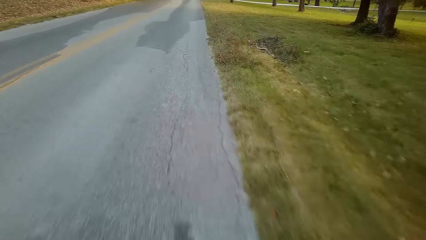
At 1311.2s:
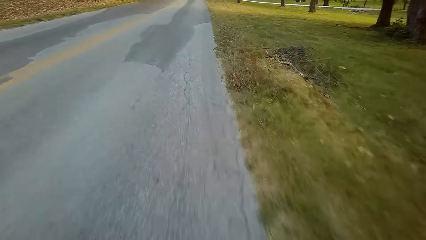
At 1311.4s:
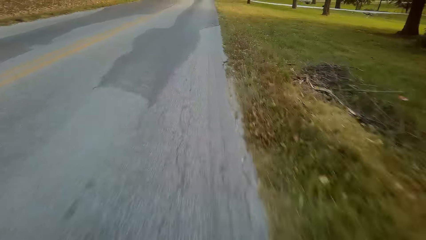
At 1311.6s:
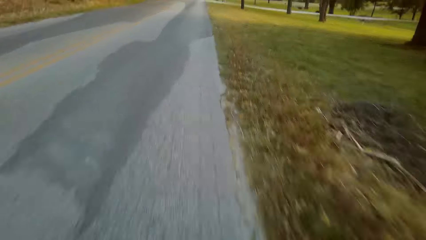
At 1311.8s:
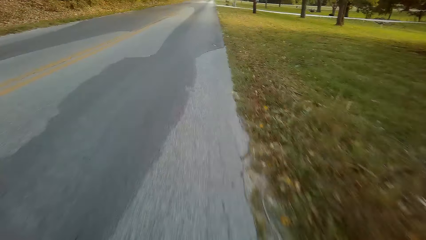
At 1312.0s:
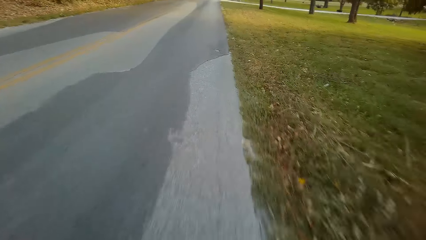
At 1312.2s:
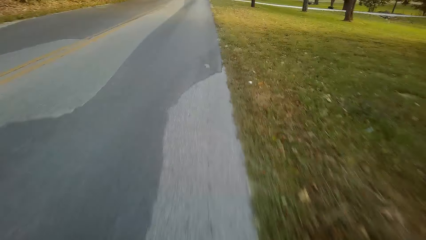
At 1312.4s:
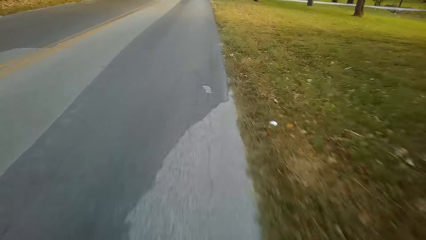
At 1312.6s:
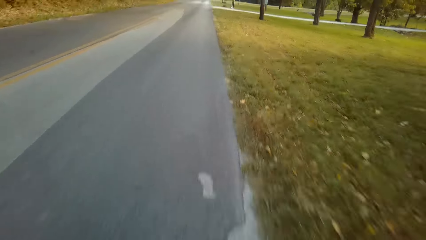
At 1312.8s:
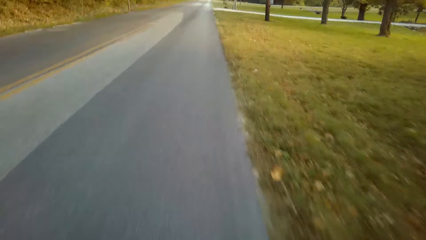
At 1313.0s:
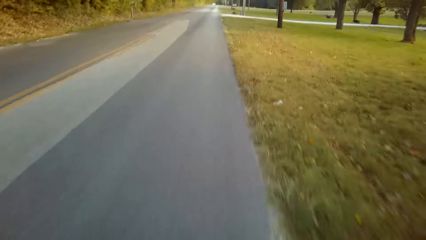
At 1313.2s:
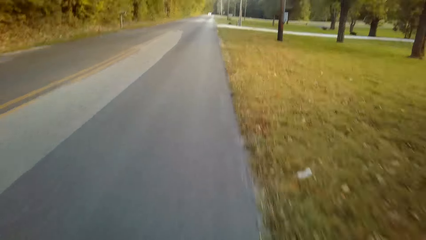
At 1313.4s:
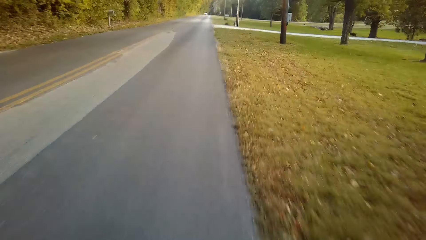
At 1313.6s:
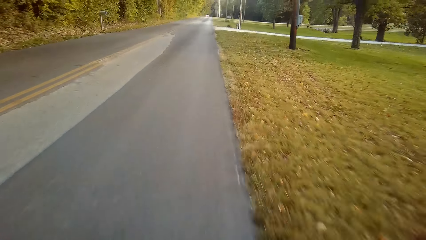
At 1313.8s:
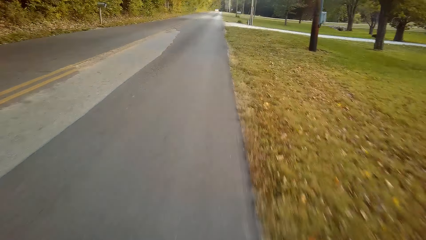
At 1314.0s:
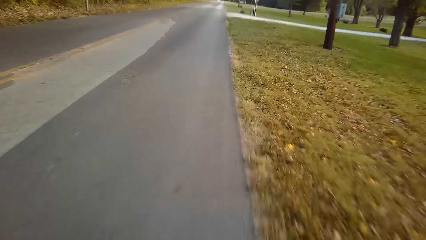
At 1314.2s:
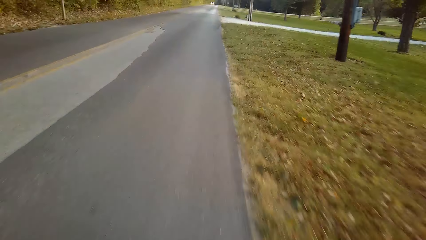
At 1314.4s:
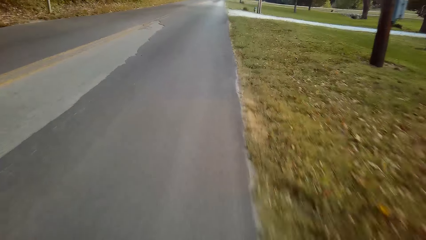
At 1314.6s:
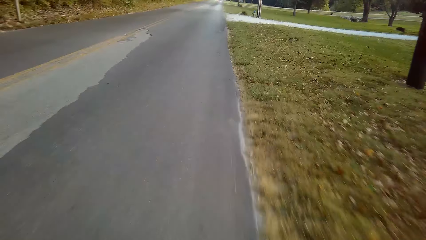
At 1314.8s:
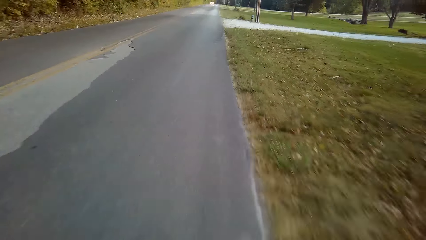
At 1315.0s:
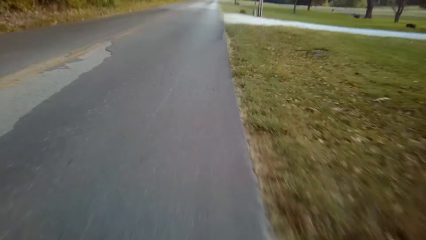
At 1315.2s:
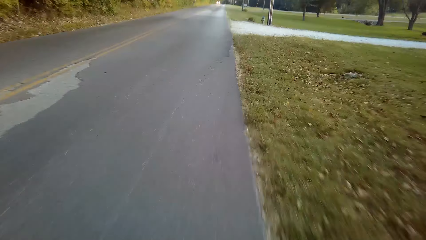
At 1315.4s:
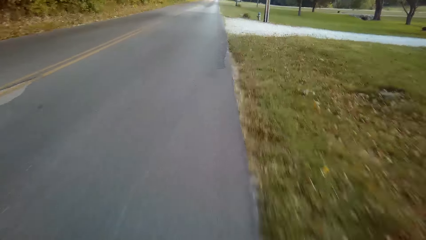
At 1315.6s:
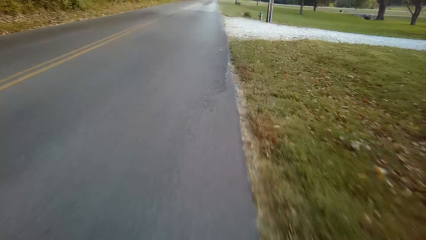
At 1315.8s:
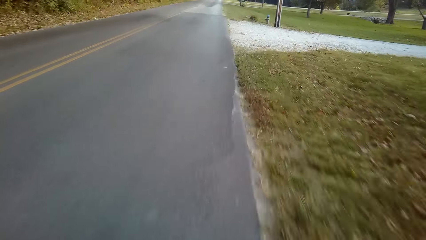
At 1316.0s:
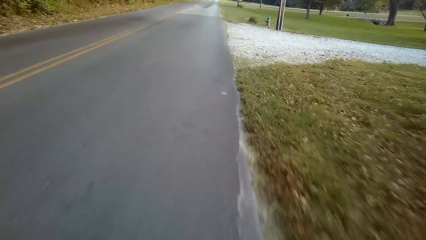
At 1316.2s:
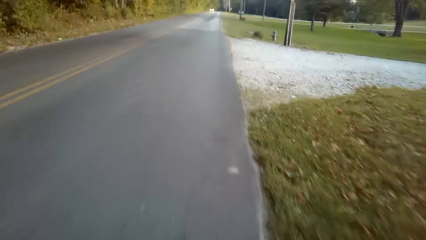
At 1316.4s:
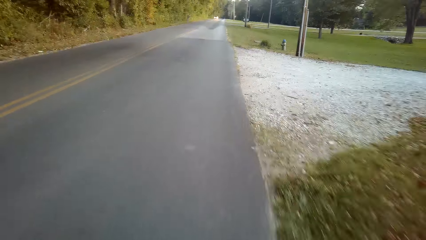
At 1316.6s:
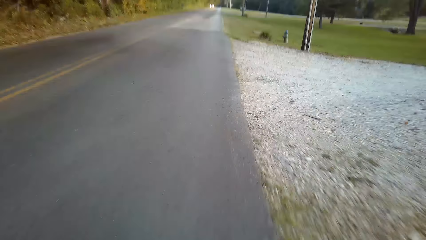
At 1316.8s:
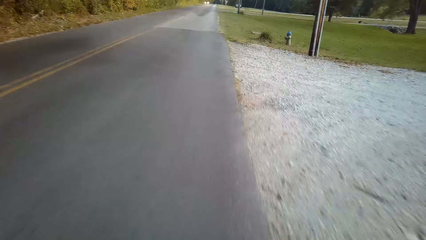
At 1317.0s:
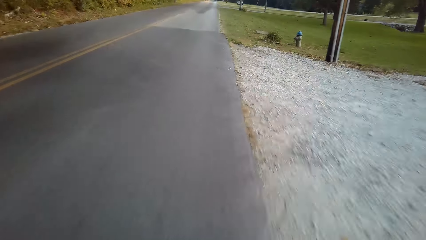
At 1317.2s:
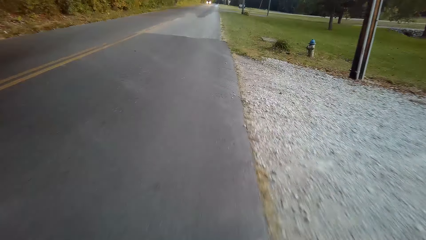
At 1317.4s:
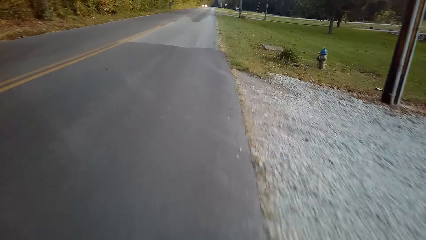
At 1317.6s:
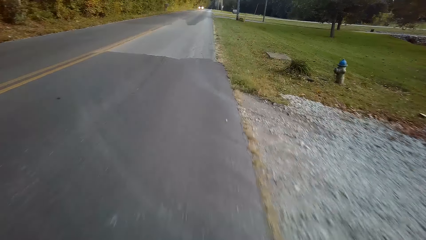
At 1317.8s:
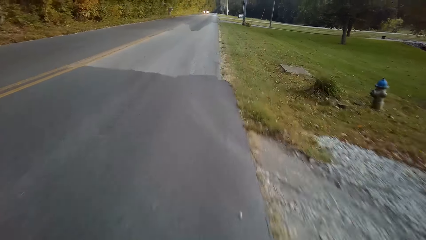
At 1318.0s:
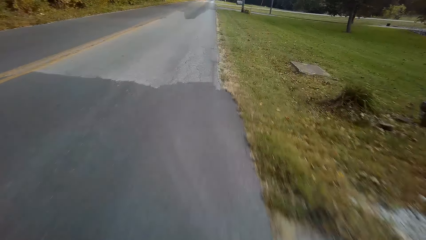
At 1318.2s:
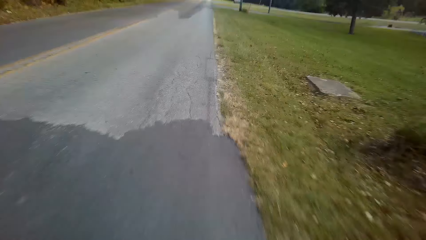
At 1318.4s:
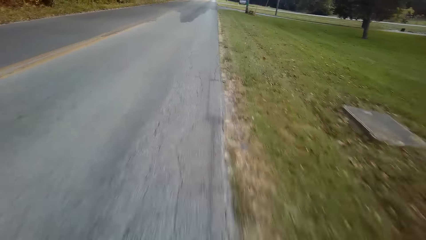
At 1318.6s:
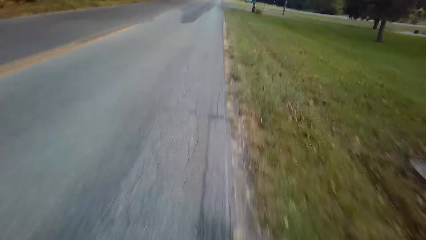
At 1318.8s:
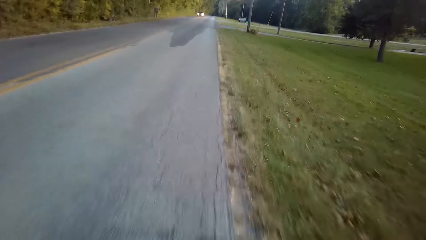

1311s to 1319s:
The camera wearer cycles on the road.

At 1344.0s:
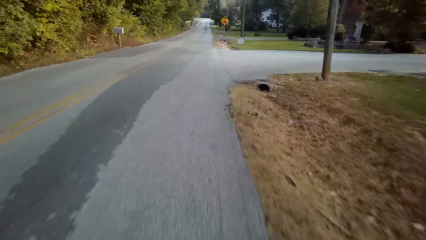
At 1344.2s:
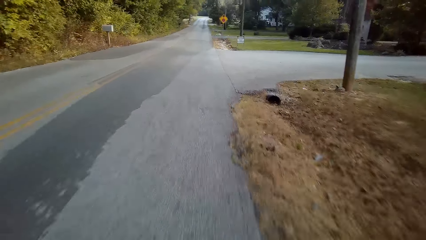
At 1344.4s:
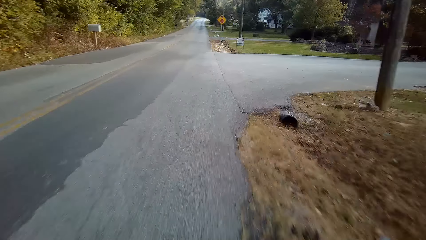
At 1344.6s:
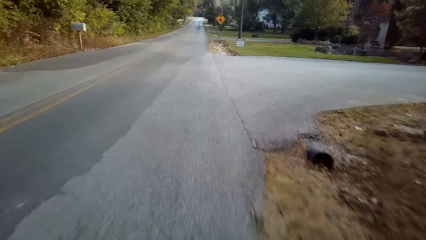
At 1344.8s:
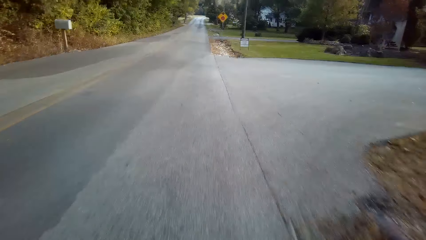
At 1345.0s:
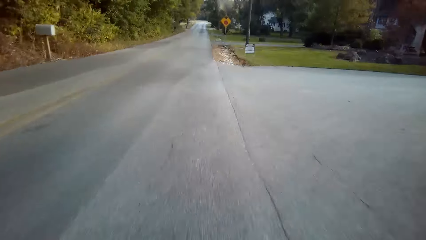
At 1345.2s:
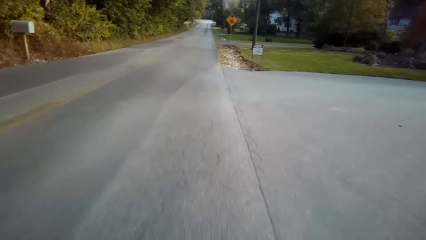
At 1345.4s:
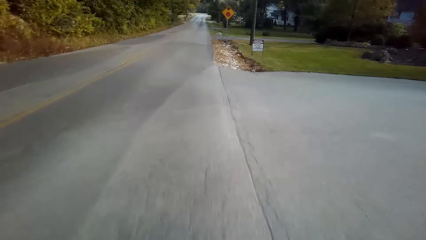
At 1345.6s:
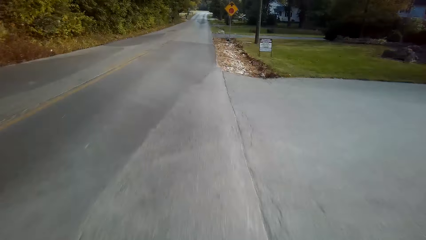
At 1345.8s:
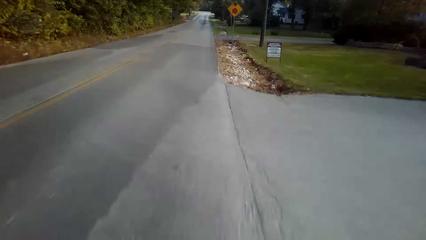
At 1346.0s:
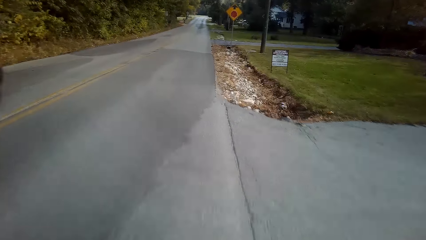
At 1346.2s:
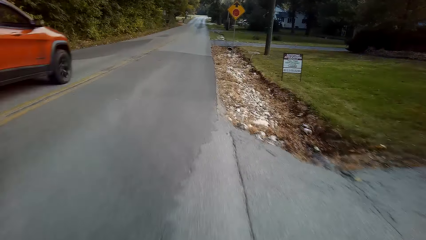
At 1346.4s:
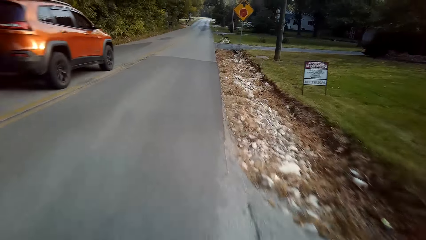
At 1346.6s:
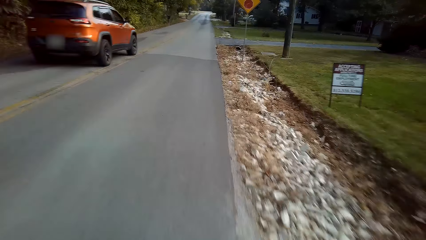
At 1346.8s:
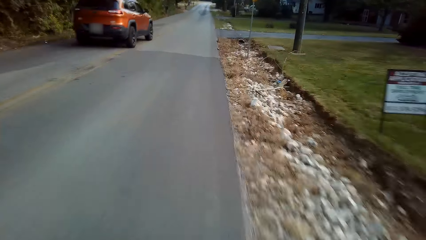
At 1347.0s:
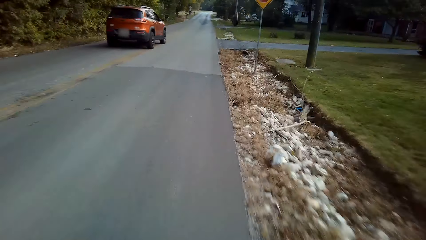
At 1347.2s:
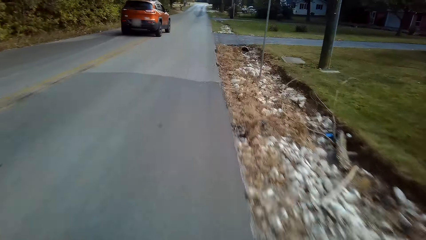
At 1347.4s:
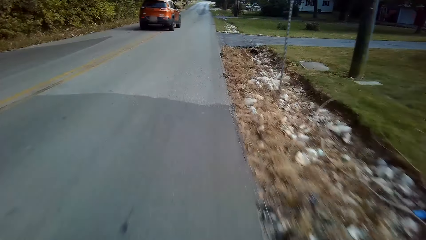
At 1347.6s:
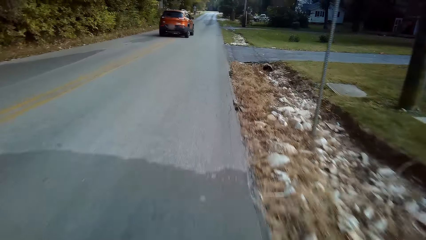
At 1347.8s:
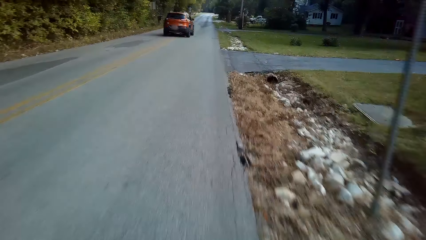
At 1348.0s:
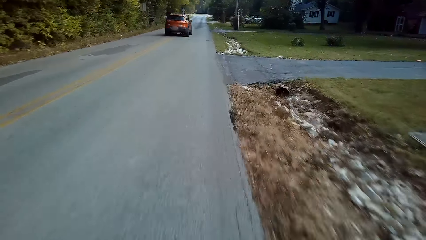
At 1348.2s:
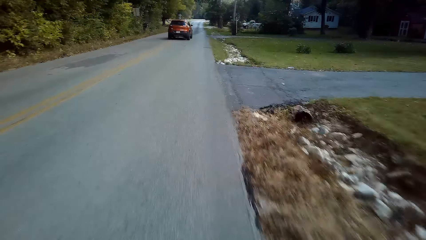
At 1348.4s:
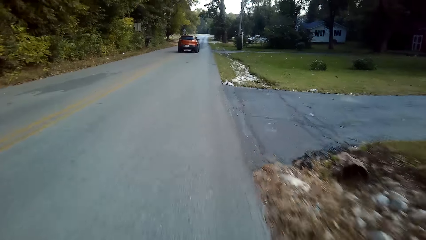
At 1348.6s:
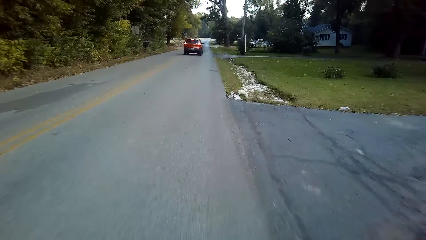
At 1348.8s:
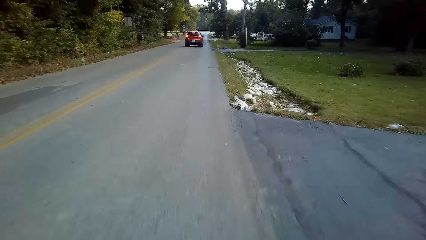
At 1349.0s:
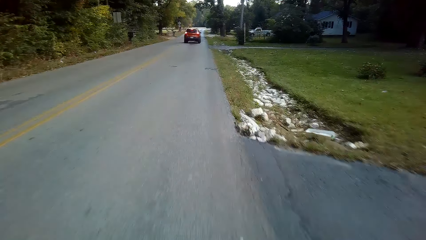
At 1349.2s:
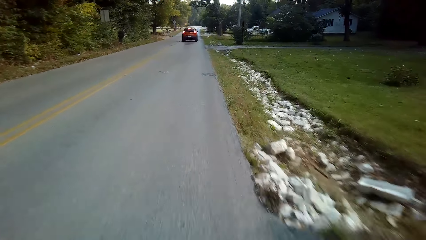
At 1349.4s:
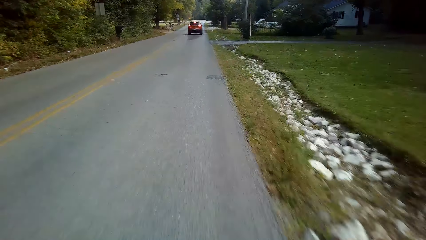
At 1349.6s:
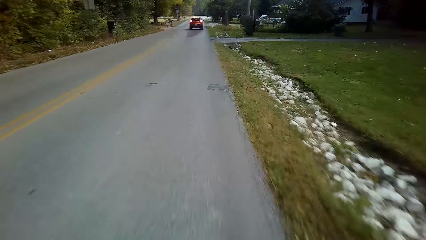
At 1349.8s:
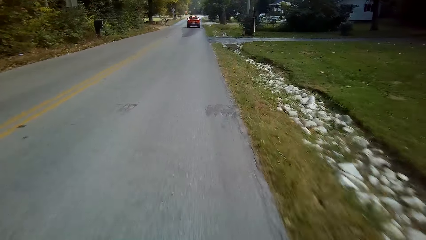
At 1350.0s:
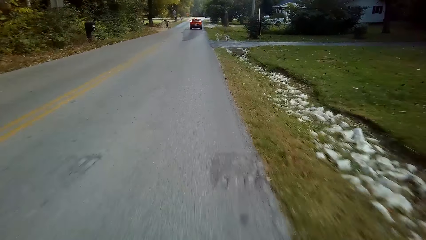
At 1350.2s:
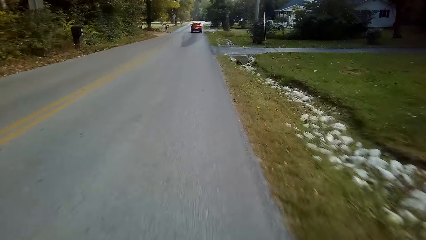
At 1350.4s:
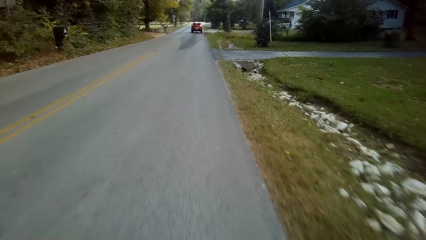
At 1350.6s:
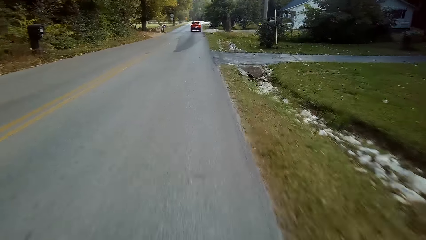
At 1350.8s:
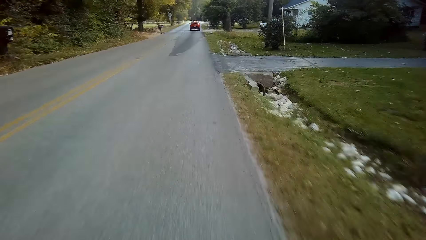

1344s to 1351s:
The camera wearer cycles on the road.
